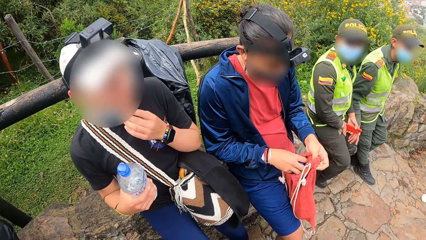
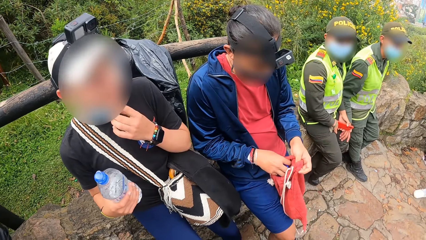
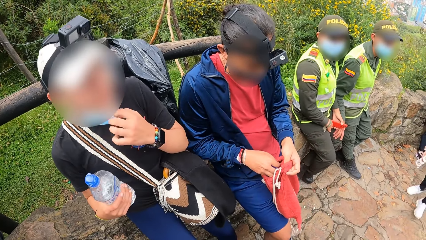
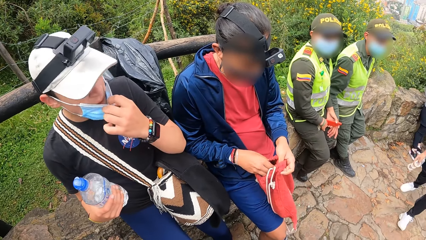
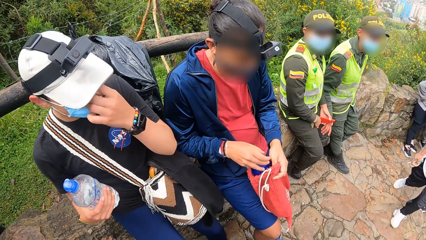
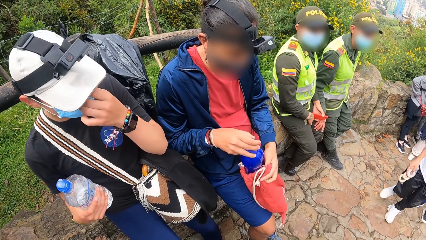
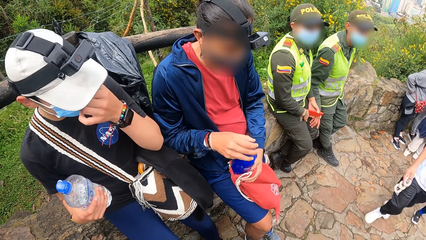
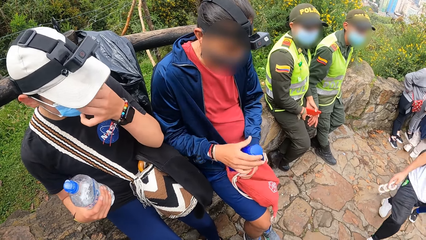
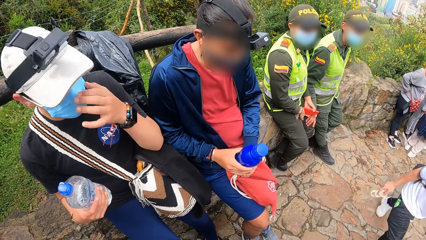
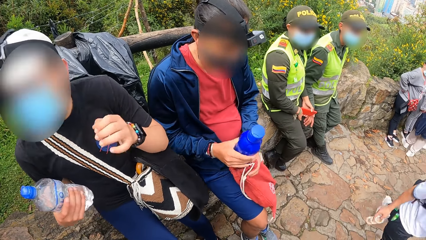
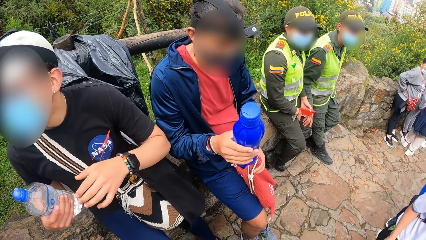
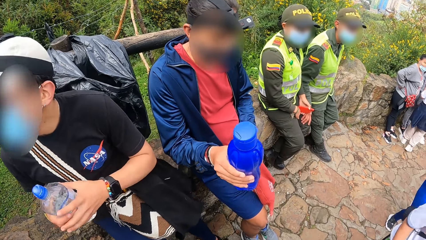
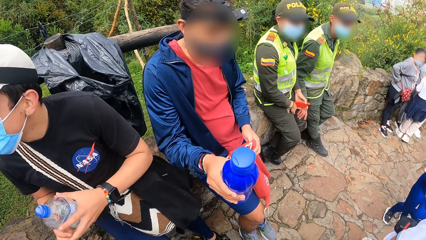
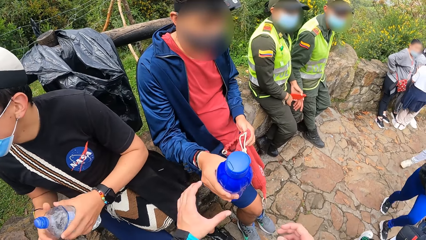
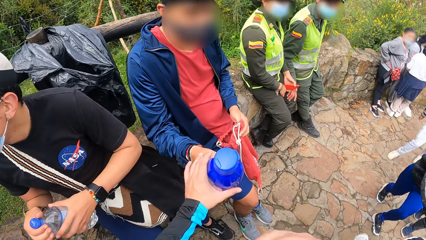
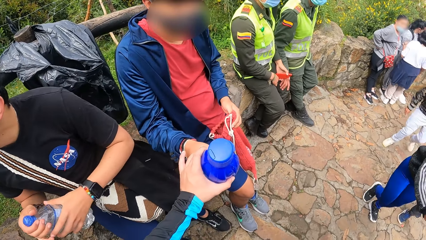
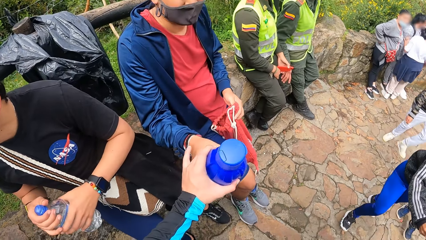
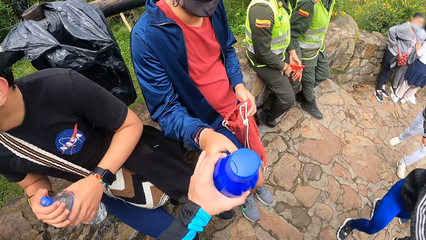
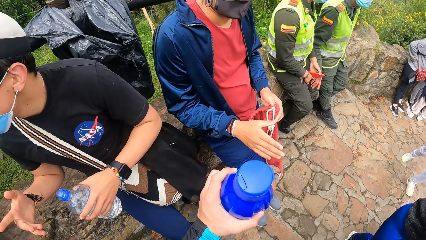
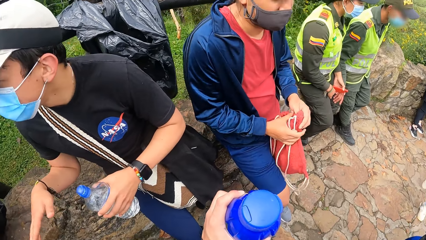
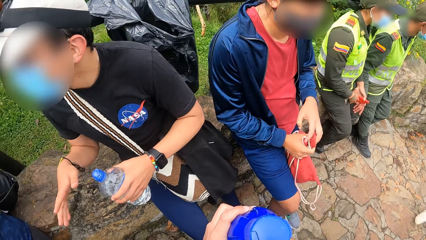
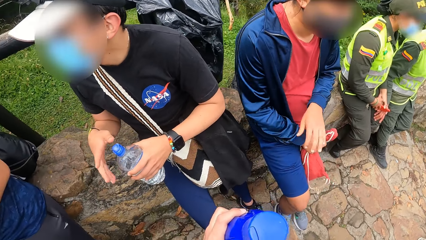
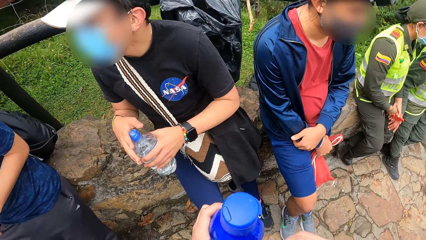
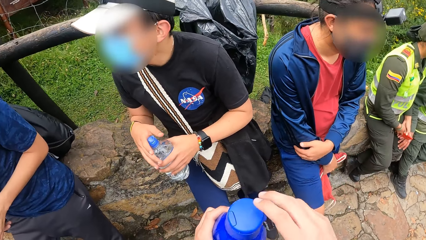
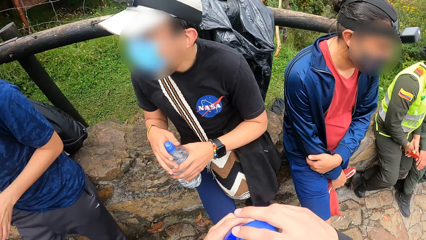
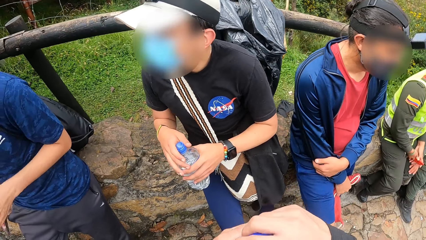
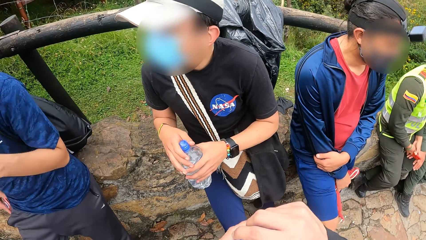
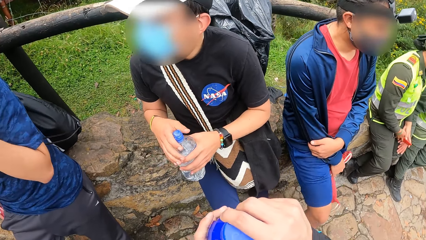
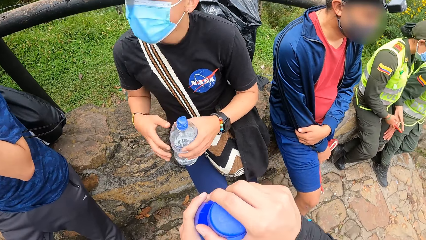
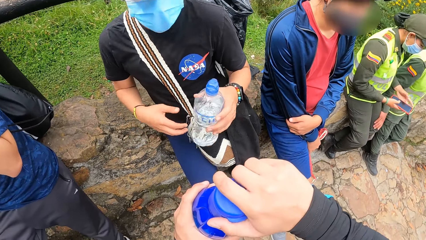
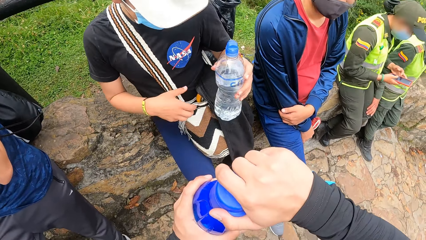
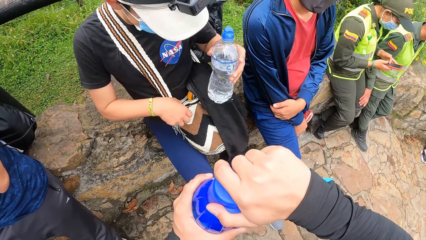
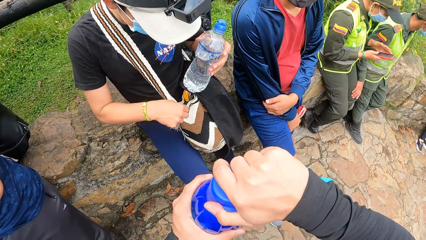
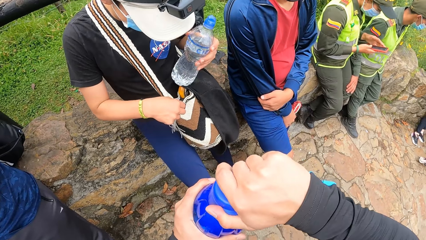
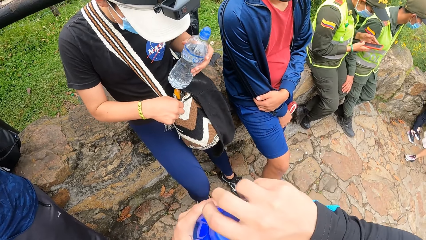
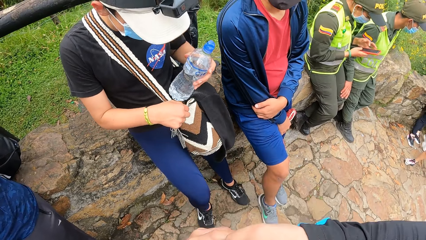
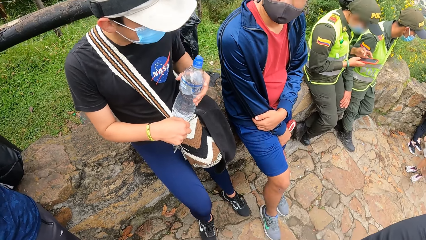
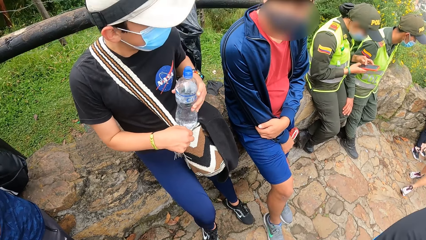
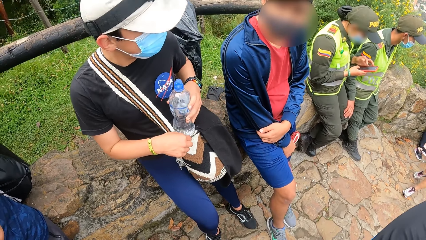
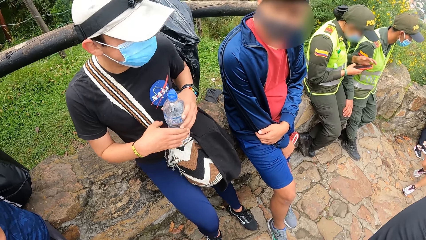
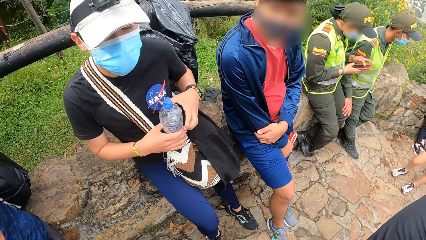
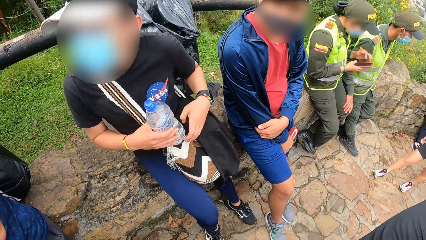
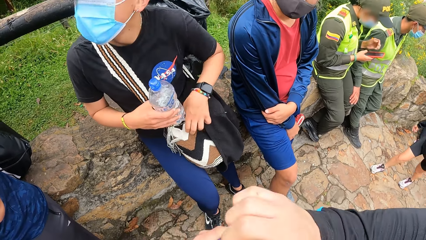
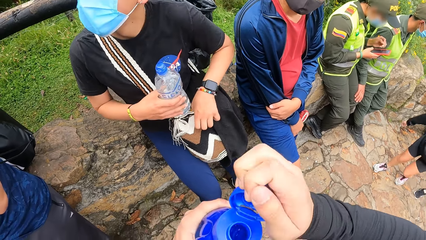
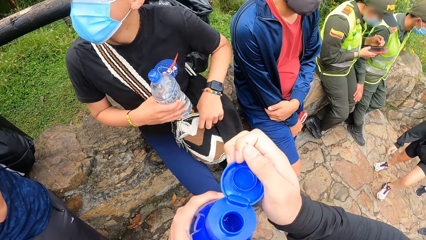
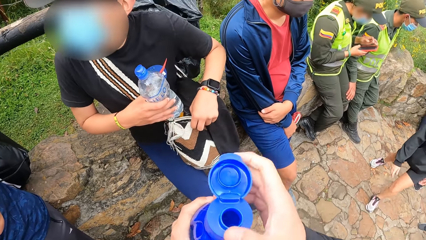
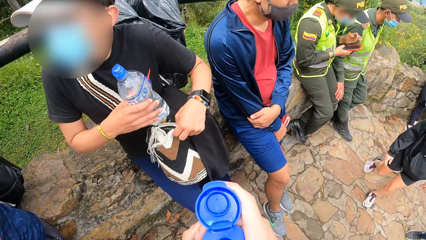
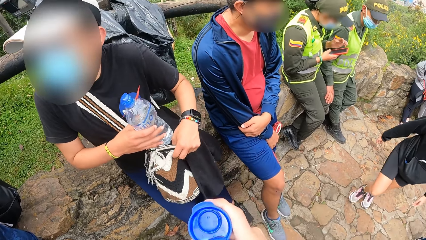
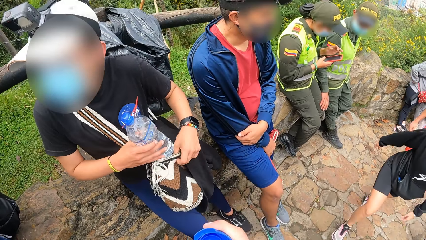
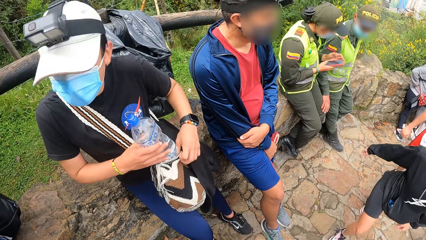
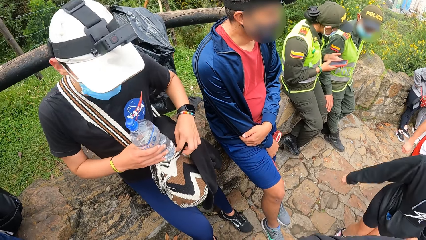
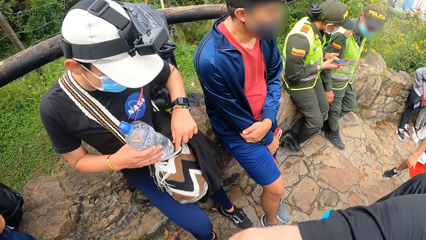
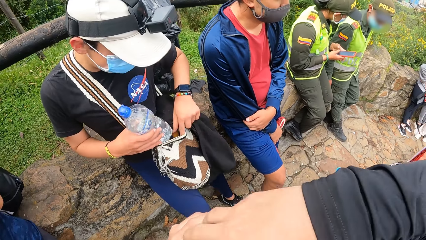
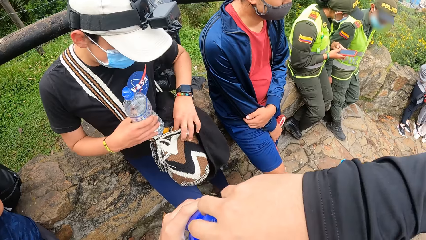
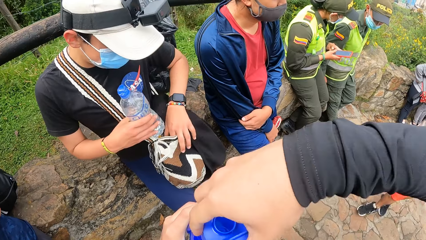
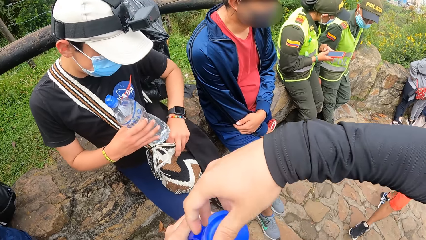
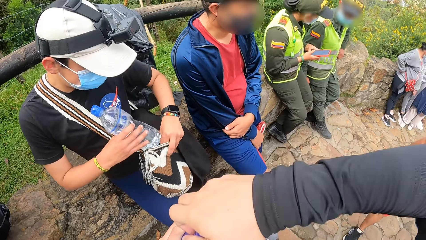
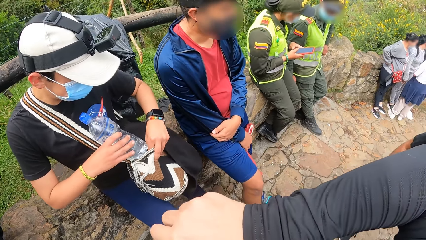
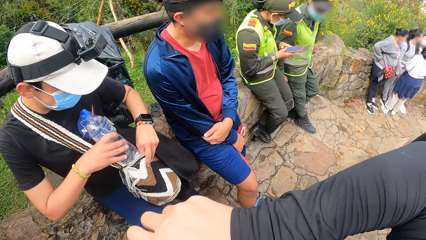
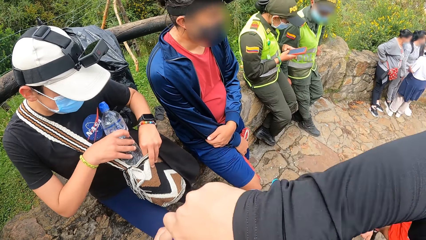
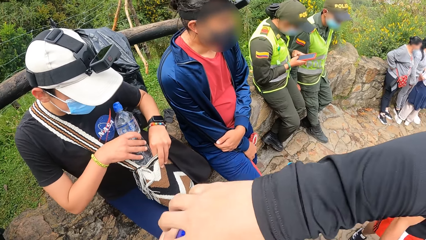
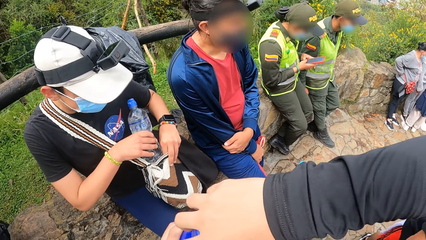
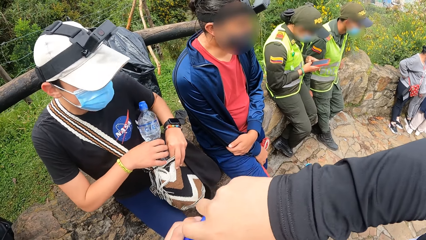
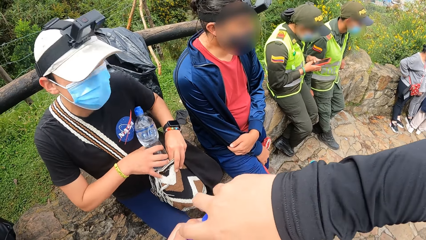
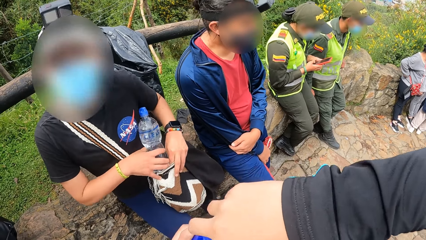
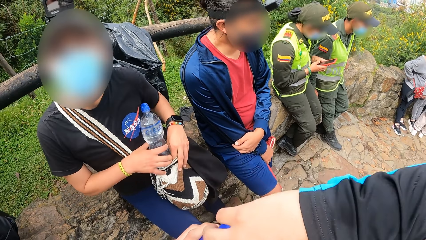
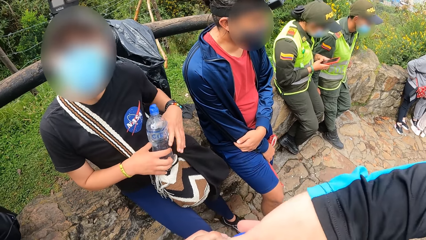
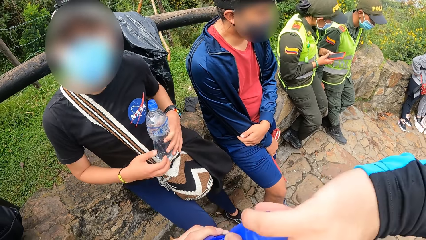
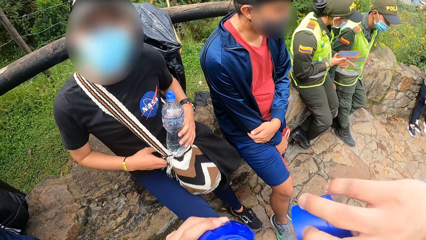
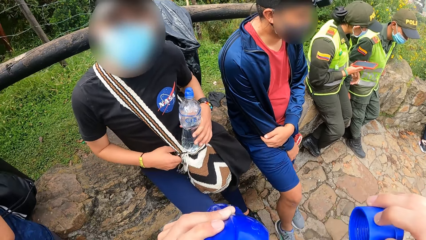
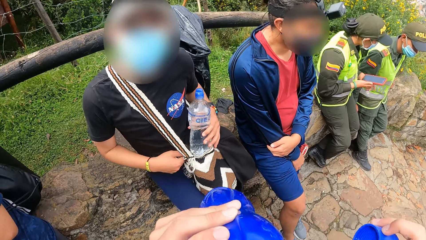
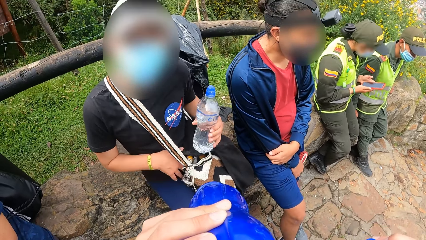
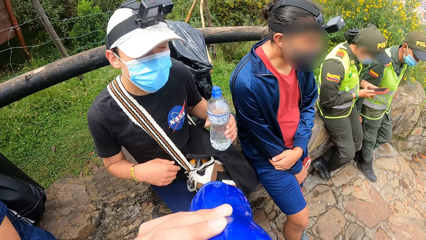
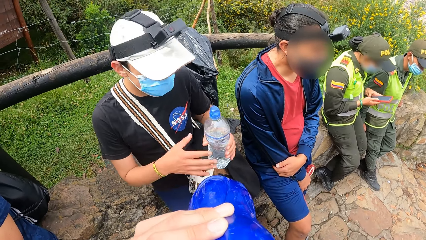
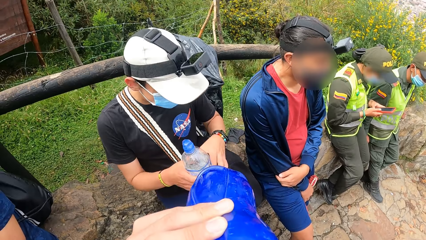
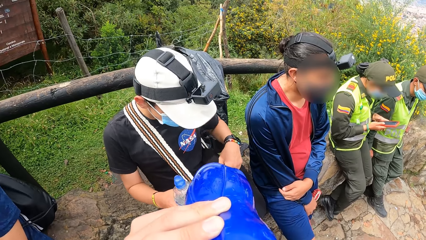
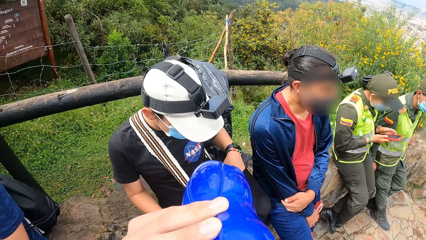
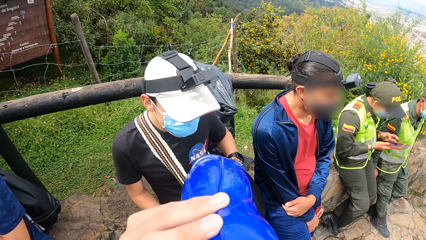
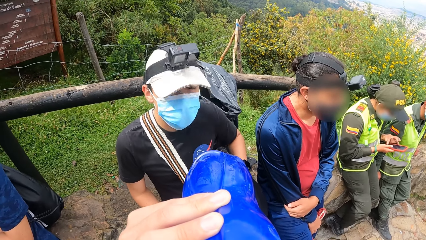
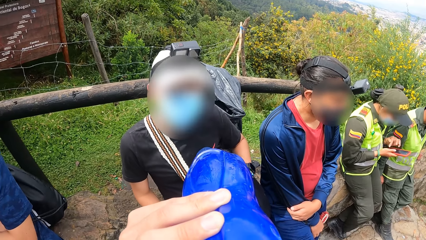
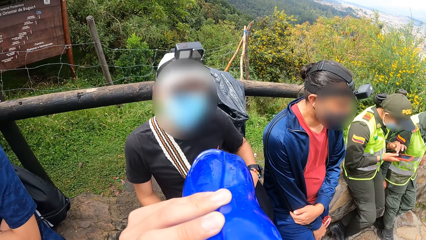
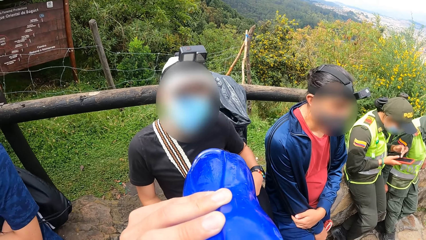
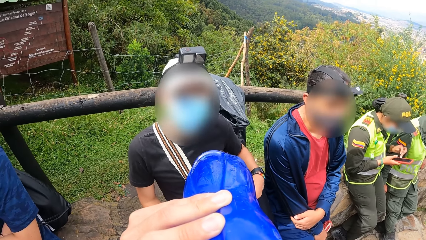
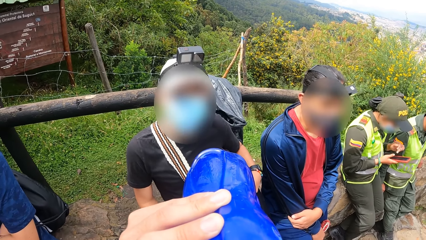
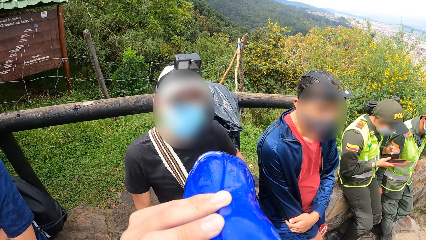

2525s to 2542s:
A man adjusts the nose mask on his face with his left hand. Another man pulls out a bottle of water with his right hand from the knapsack in his left hand. The first man holds the bottle of water with his left hand. The other man passes the bottle of water in his right hand to the camera wearer. The first man makes a hand gesture with his right hand. The camera wearer takes the bottle from the other man. The other man holds the knapsack with his right hand. A policewoman operates a phone in her right hand with her left hand. The first man holds open the sling bag with his right hand. The camera wearer opens the bottle of water in his left hand with his right hand. The first man passes the bottle of water in his left hand to his right hand. The camera wearer opens the bottle of water in his left hand with his right hand again. The first man opens the sling bag with his left hand. The camera wearer opens the bottle of water in his left hand with his right hand again. He drinks from the bottle of water in his left hand. The first man passes the bottle of water in his left hand to his right hand.
